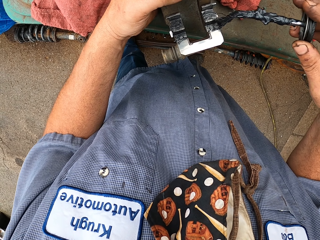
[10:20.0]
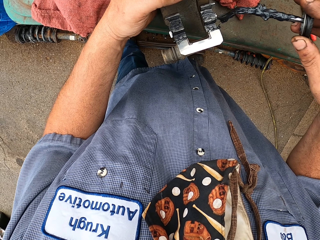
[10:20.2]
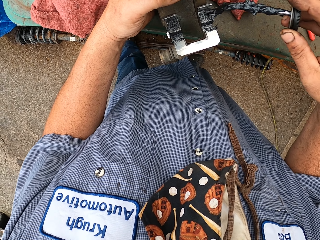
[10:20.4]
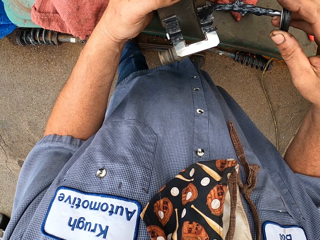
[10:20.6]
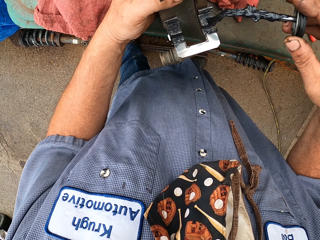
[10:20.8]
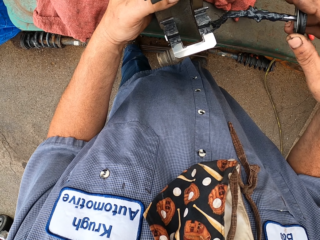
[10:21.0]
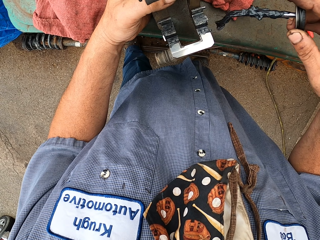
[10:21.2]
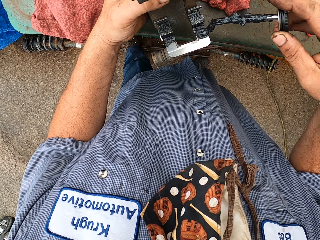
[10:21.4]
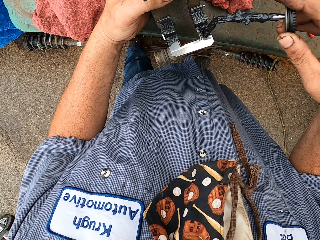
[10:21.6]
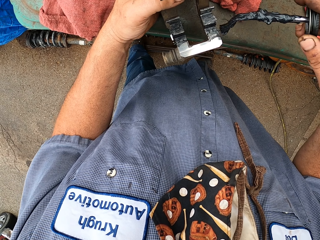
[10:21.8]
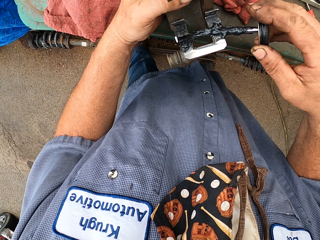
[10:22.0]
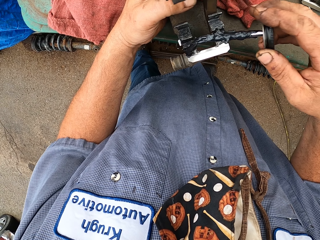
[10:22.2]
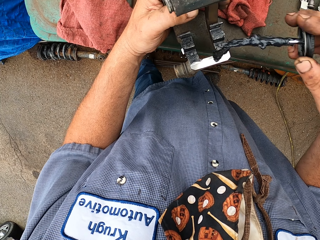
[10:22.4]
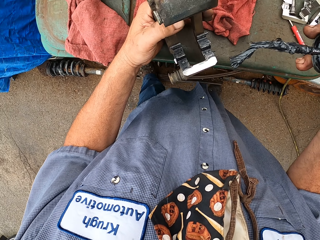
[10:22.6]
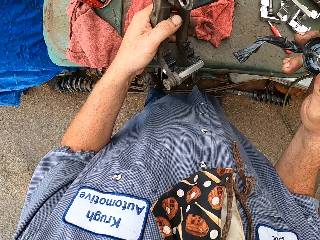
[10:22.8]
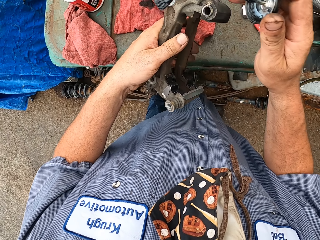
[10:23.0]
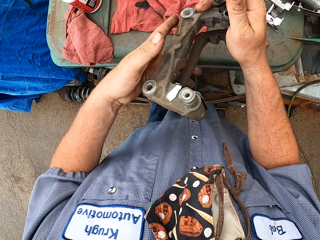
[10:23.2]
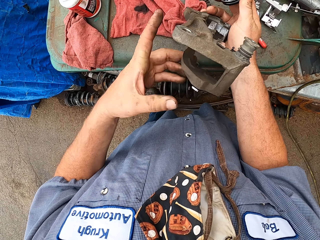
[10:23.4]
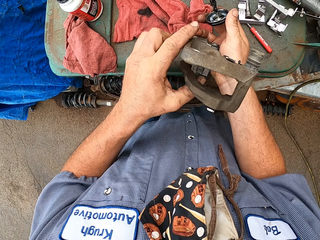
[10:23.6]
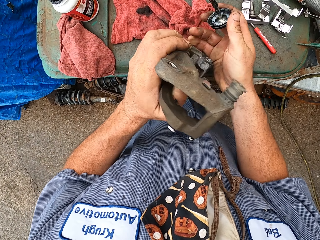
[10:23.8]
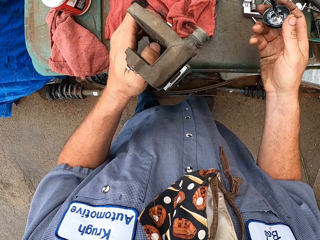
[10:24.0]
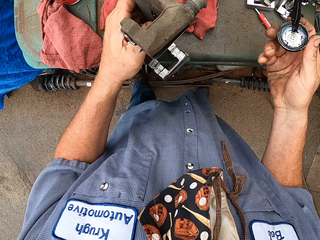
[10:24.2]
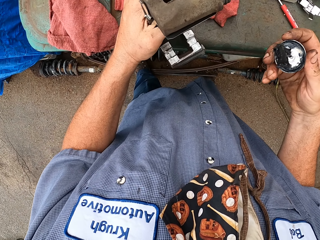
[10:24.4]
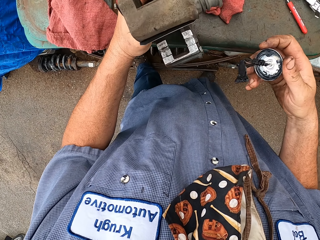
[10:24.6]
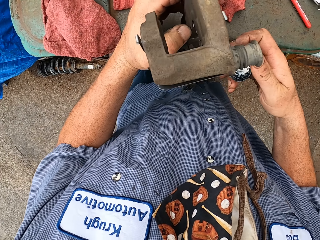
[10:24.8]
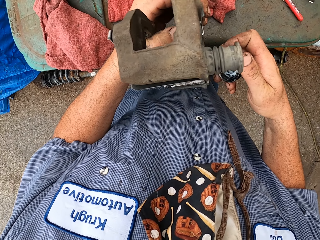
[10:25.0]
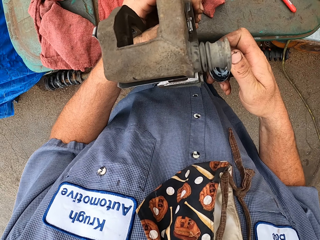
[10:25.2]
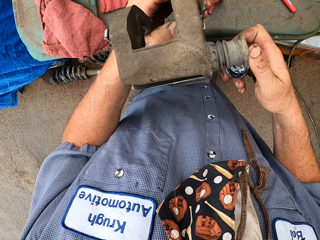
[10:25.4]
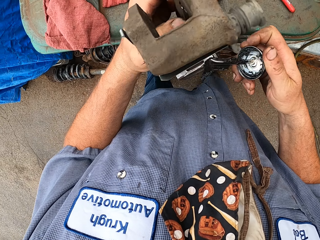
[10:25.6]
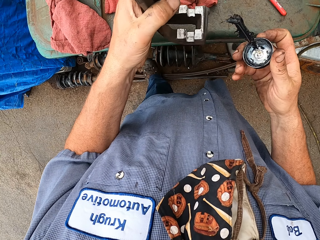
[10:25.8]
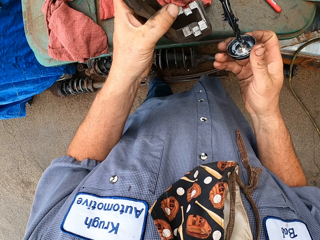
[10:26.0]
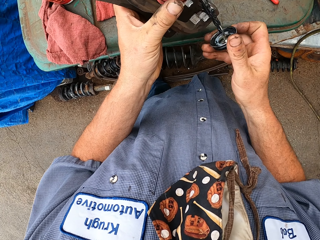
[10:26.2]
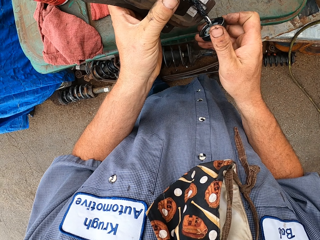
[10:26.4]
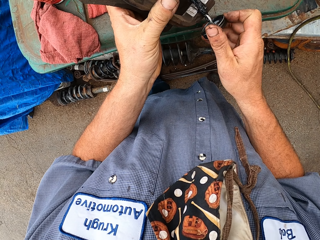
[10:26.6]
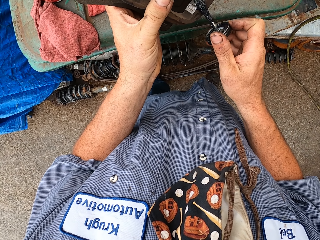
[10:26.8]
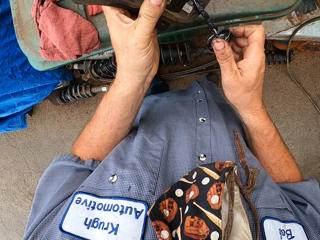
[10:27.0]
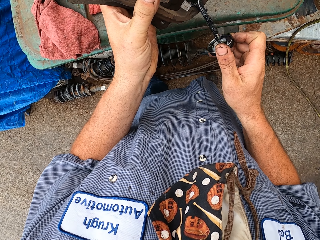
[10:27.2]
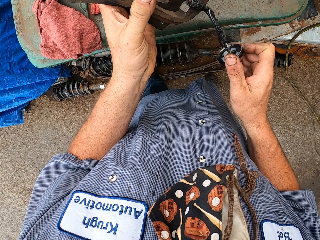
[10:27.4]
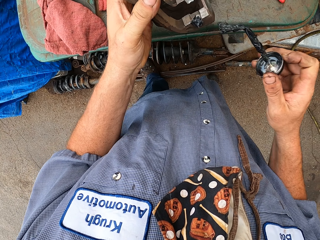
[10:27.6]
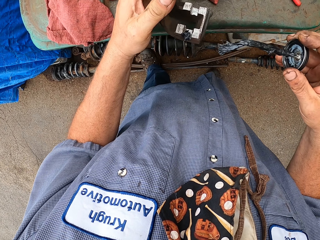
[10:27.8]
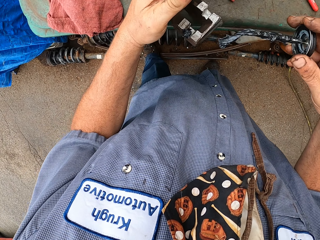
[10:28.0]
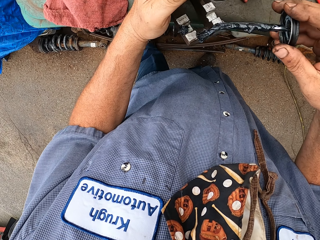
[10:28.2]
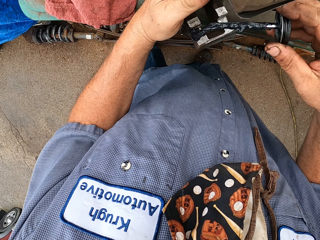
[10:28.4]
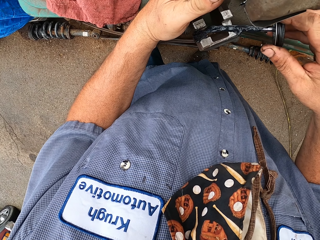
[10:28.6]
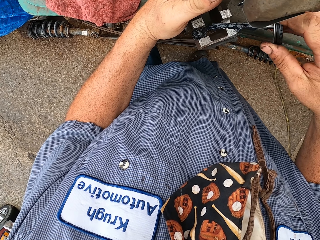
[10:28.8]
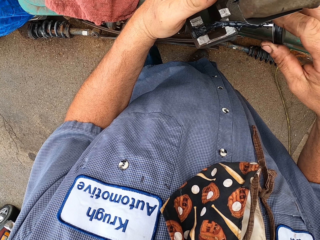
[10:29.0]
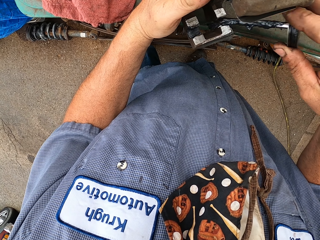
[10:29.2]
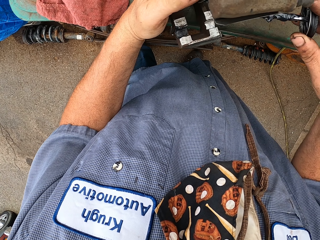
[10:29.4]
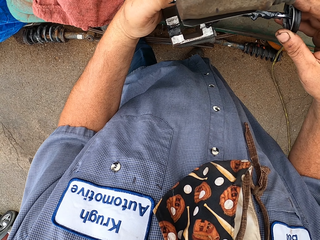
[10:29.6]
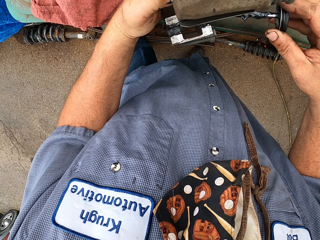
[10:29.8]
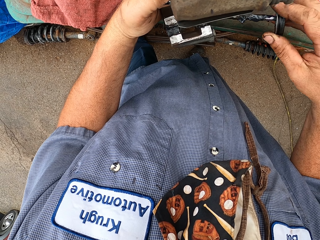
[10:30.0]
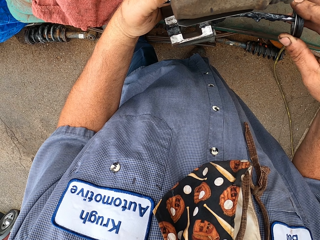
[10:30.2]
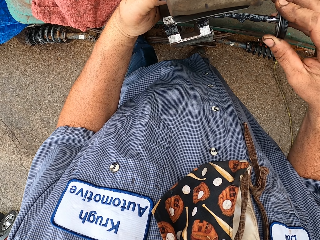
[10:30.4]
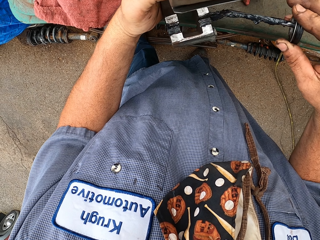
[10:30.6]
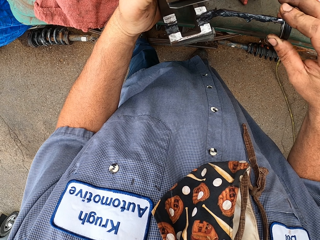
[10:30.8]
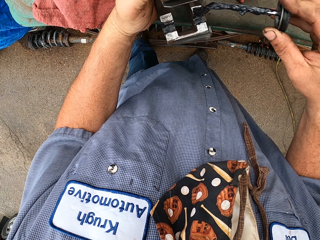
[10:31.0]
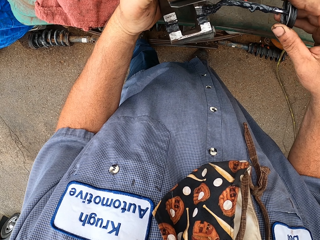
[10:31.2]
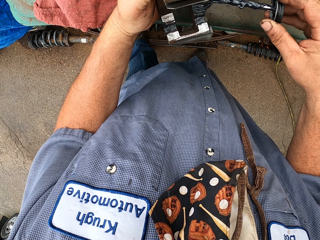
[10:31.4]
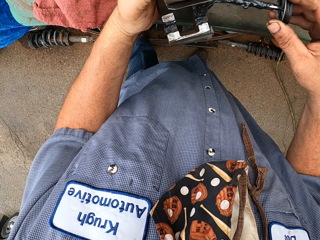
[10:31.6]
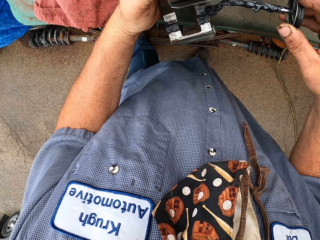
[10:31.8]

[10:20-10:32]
The camera wearer turns the carburetor. They smear oil on a spare part of a vehicle.

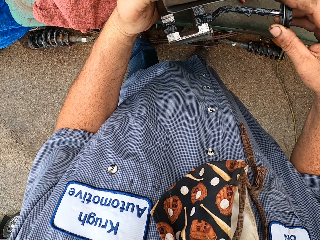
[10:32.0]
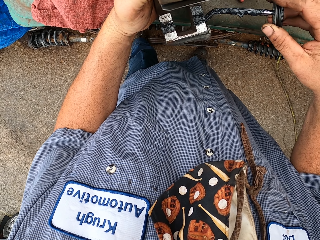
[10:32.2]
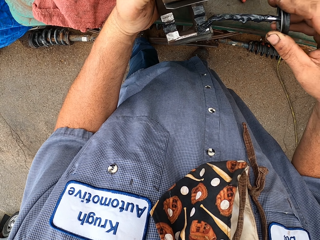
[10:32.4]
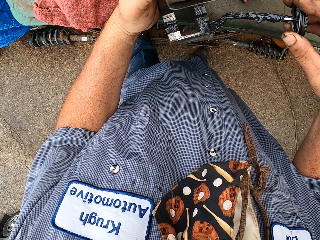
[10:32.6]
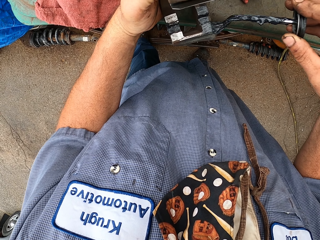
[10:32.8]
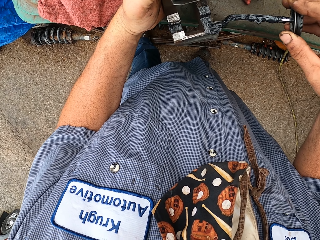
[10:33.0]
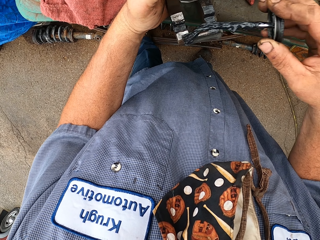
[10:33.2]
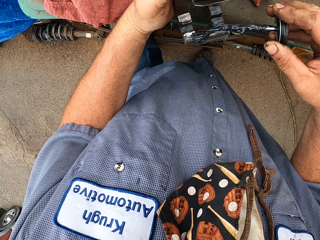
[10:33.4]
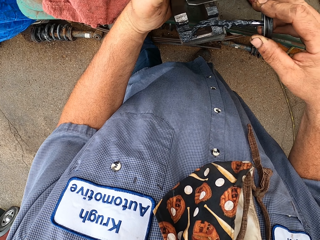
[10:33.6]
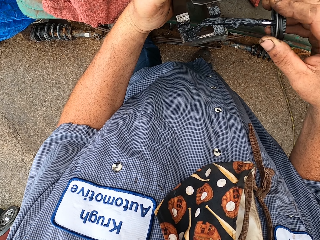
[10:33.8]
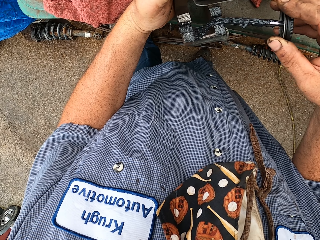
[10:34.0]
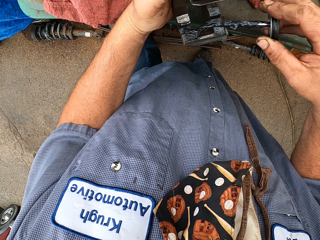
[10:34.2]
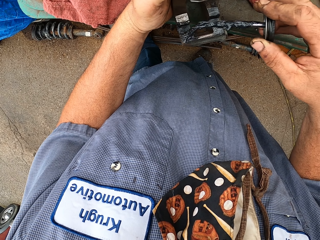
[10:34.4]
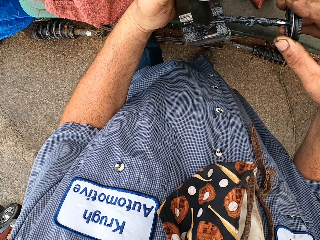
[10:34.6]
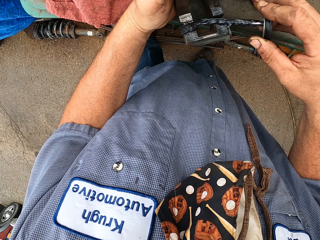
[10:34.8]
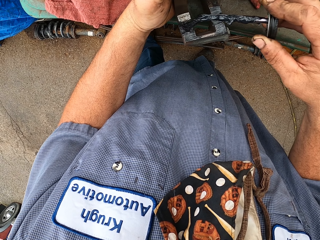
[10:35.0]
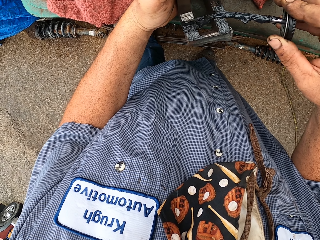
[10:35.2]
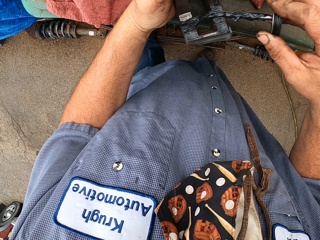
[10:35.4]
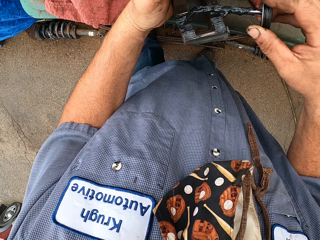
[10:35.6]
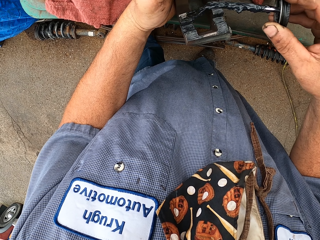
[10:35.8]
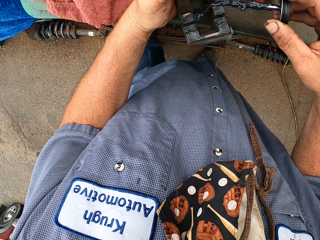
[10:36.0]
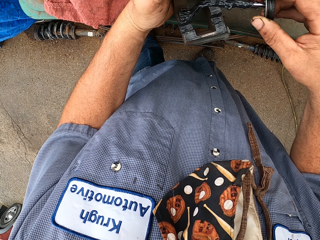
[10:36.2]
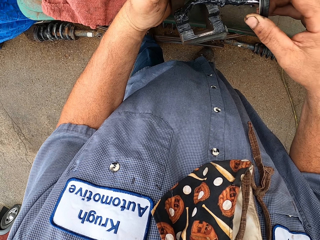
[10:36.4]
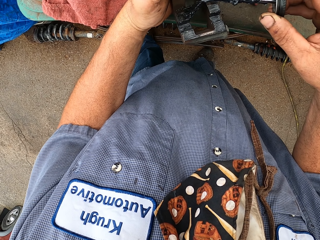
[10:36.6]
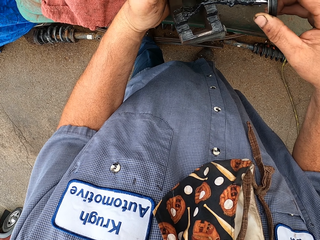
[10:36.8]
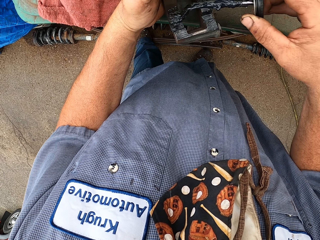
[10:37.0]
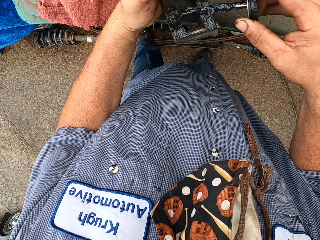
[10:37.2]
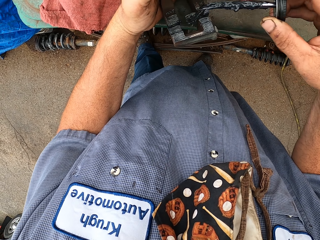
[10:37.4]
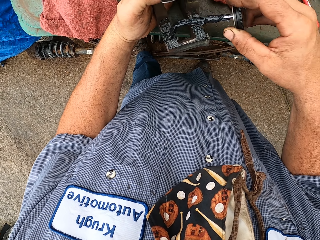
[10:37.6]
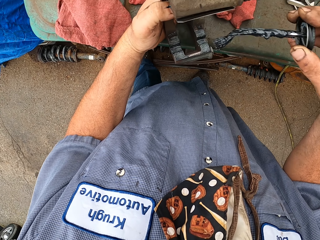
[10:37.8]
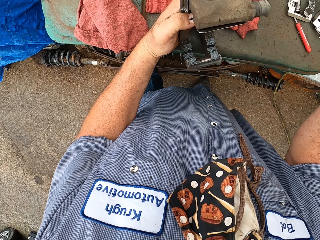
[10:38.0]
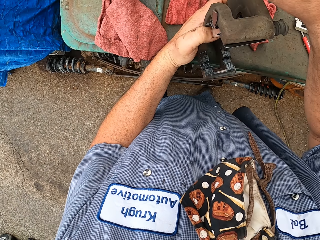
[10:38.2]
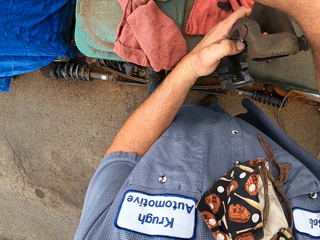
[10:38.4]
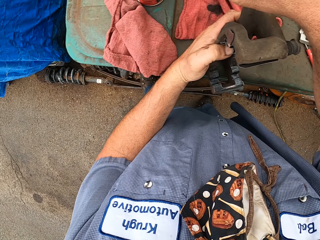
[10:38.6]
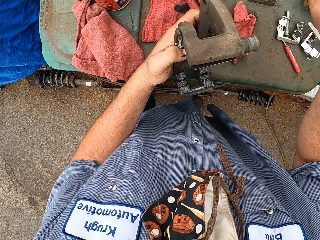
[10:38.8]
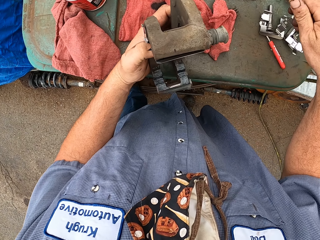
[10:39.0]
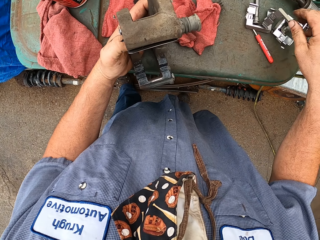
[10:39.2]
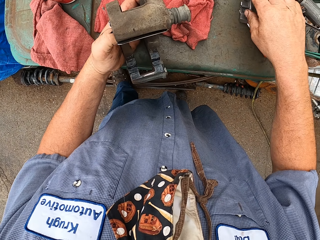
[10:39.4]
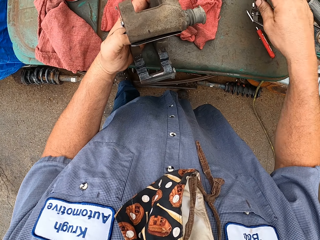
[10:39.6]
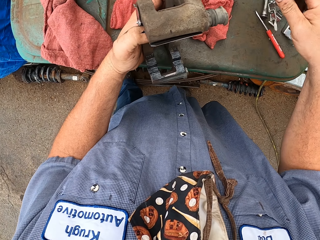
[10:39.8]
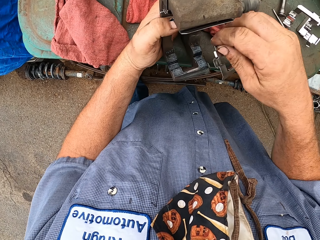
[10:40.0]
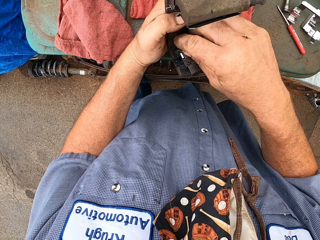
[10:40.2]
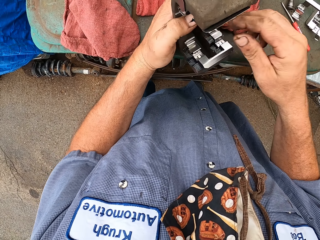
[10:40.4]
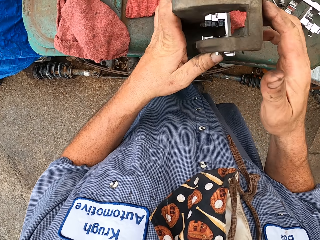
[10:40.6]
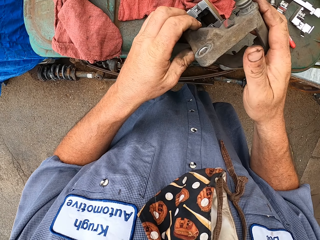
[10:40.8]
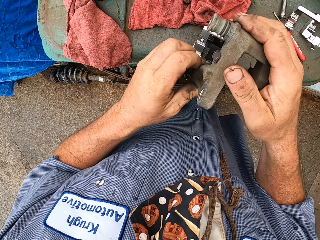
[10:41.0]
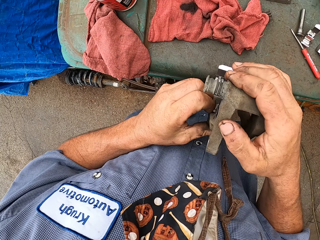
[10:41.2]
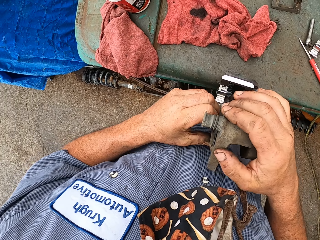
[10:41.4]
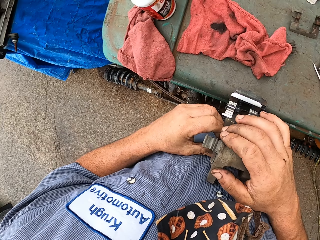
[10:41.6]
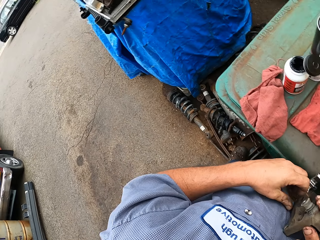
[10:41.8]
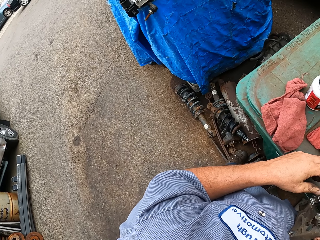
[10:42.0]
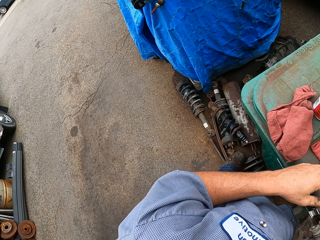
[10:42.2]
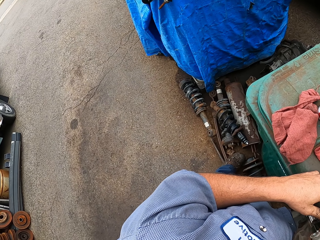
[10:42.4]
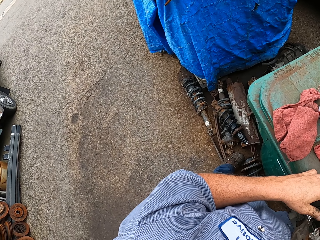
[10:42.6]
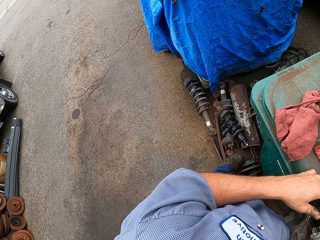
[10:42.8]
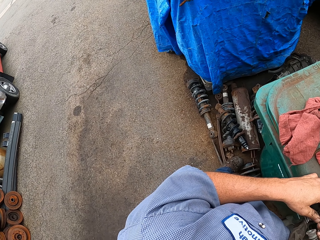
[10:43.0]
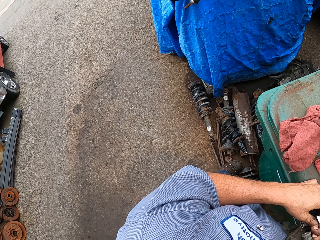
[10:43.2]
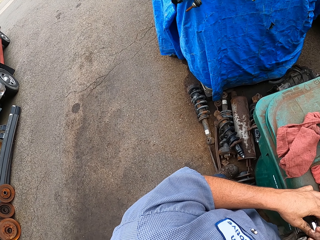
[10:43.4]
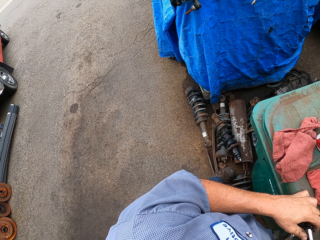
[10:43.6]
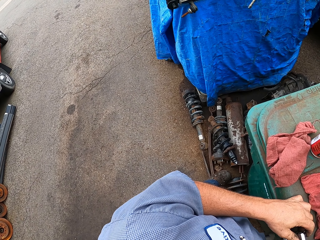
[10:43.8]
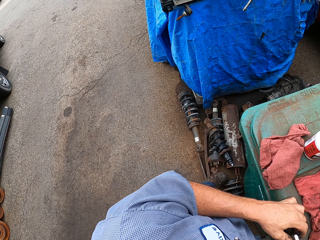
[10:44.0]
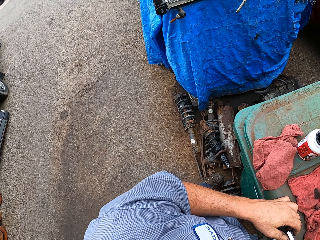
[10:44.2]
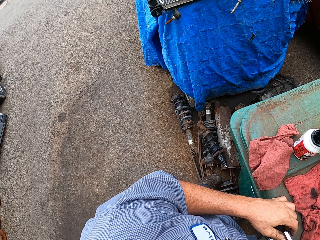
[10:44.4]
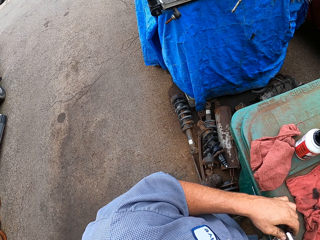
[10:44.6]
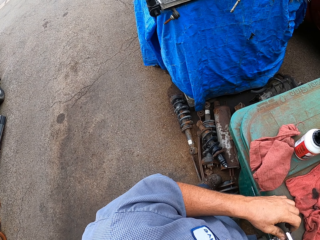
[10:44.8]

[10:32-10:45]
The camera wearer returns a bottle lid to a bottle. They pick up the carburetor kit on the dustbin. They place the carburetor kit on the carburetor, fix a spare part and look around.
